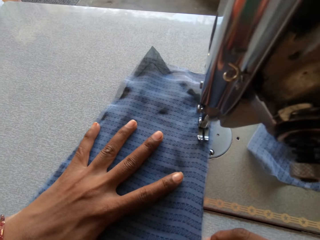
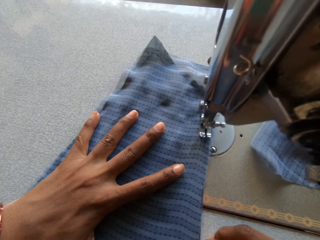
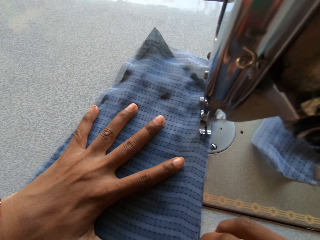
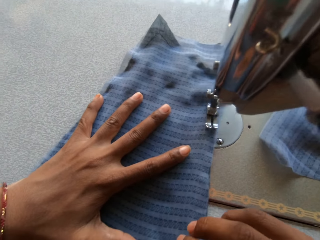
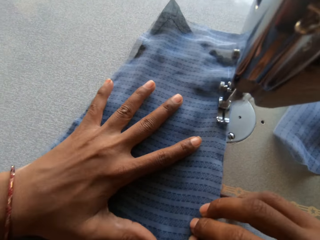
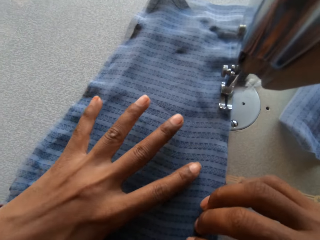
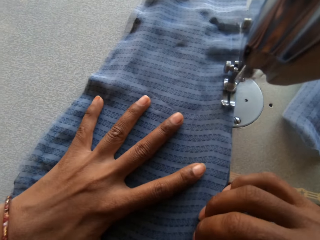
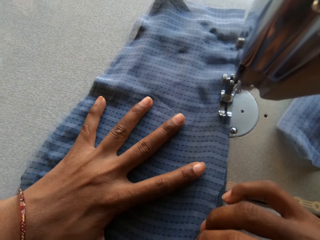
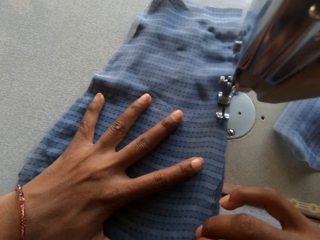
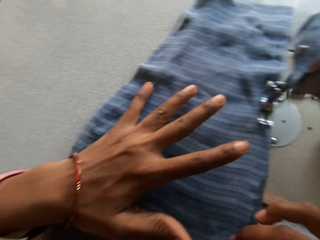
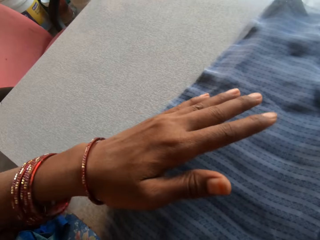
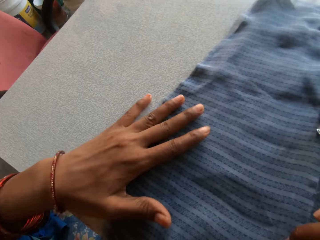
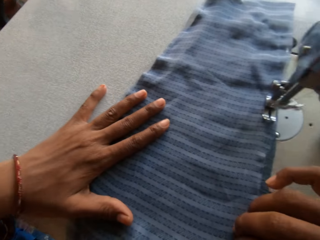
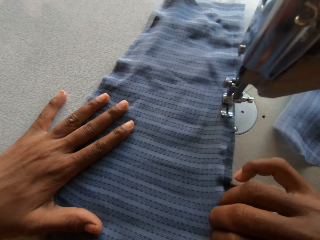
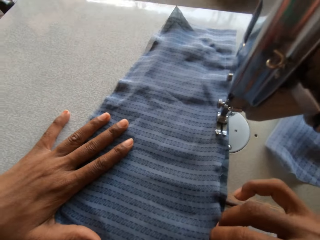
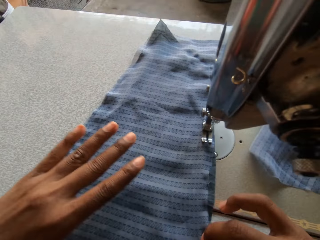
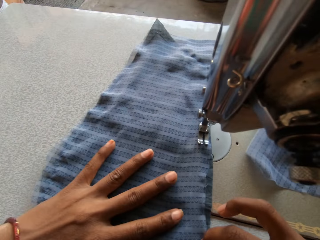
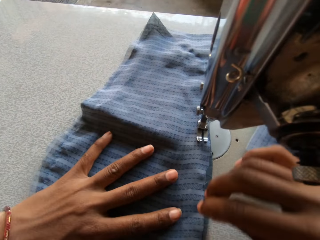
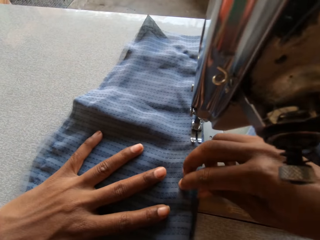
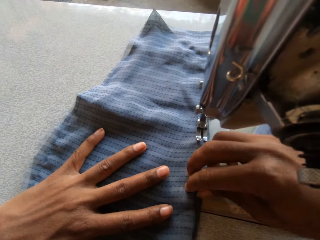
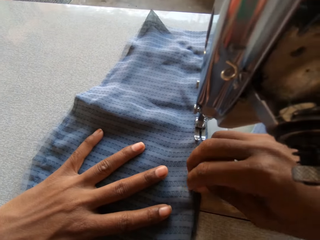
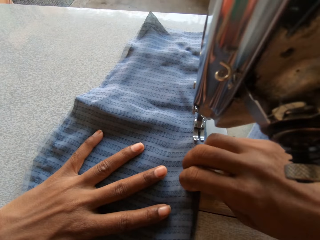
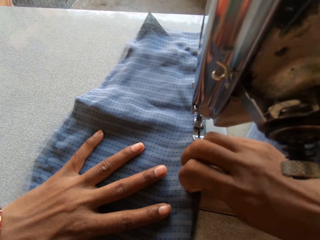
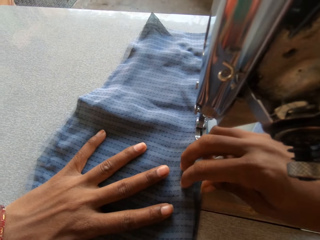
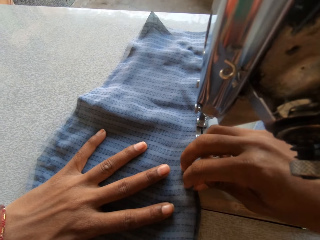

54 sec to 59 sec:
The camera wearer straightens the piece of cloth. They sew the piece of cloth. They straighten the piece of cloth.

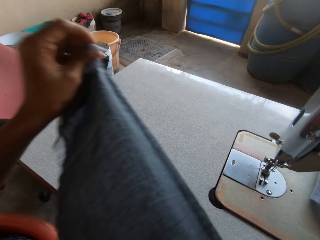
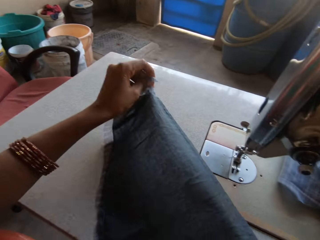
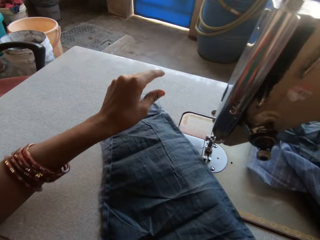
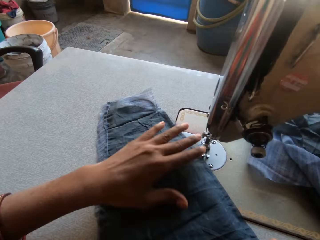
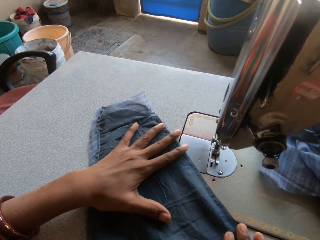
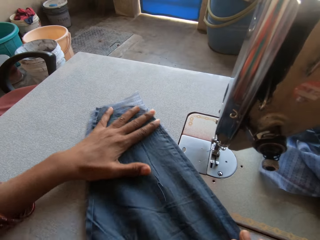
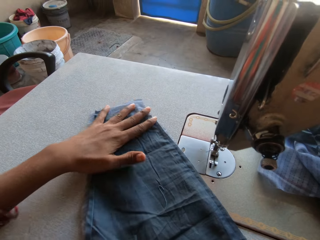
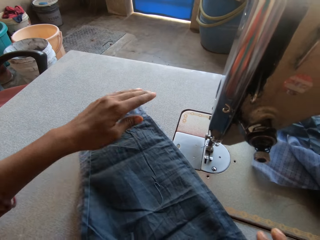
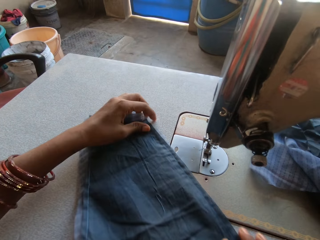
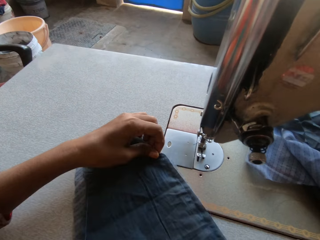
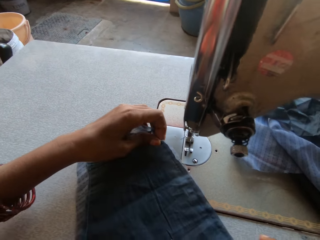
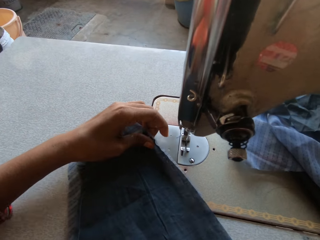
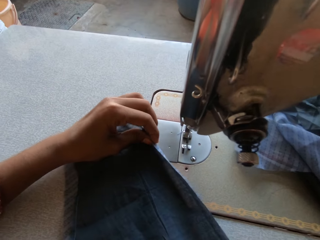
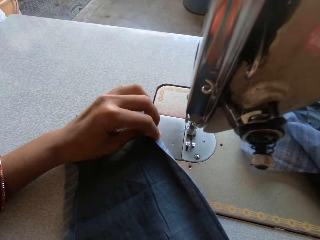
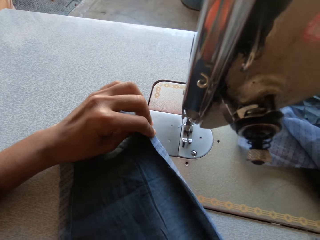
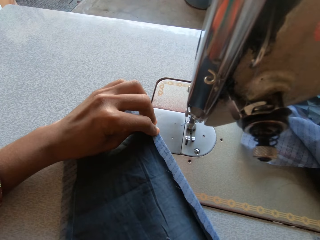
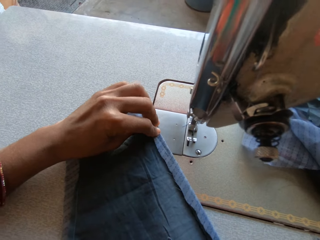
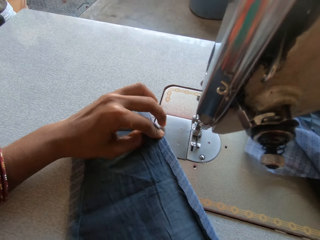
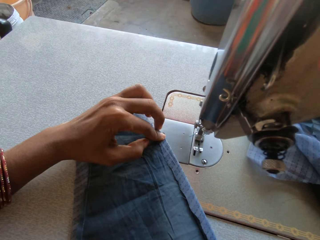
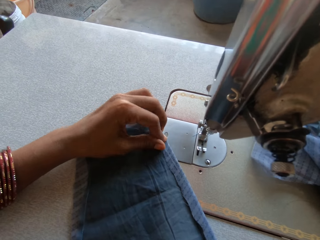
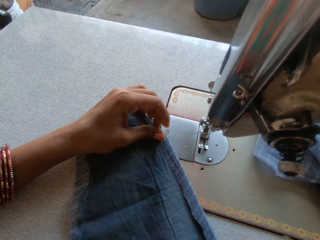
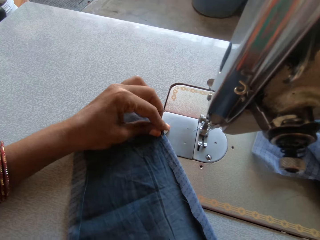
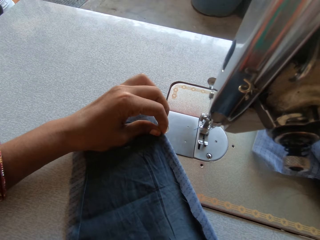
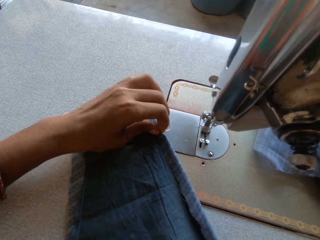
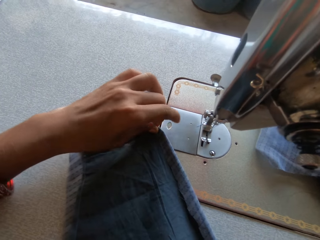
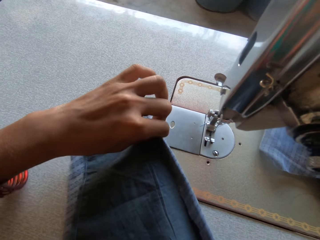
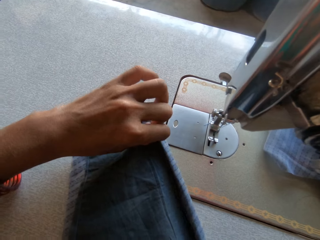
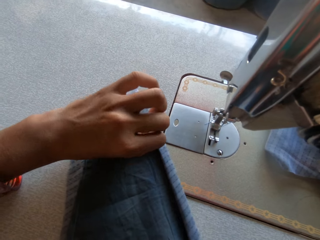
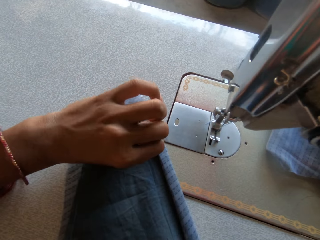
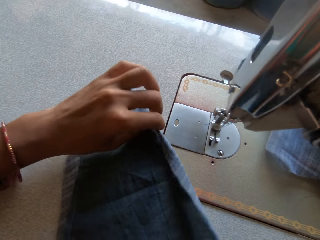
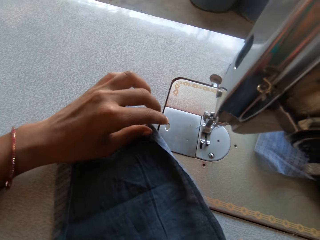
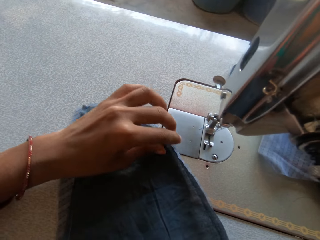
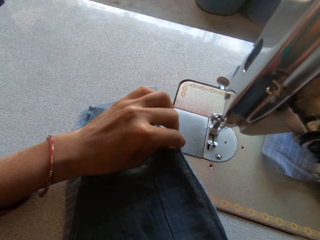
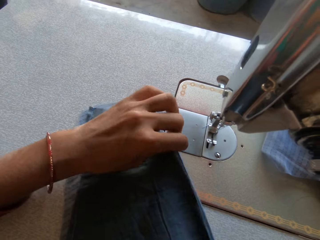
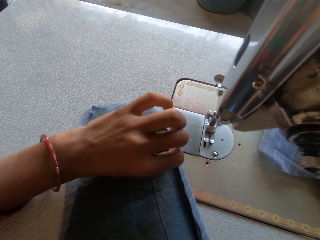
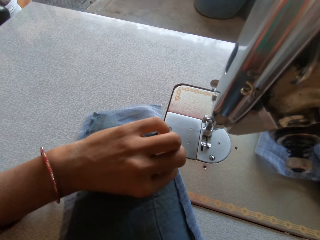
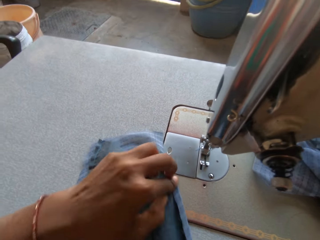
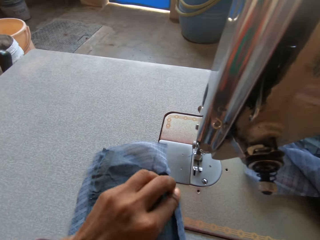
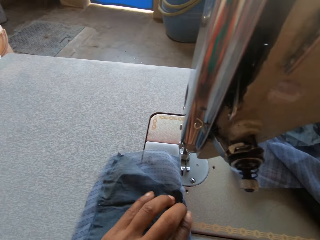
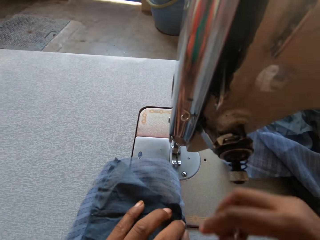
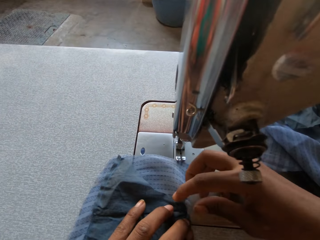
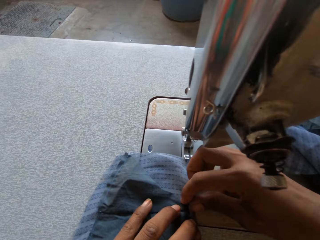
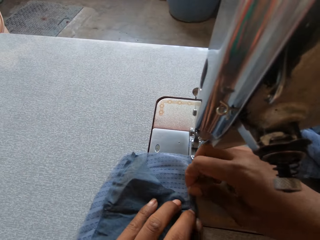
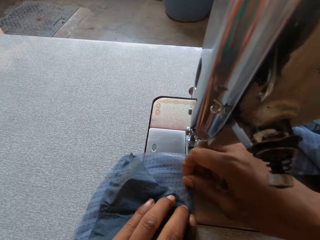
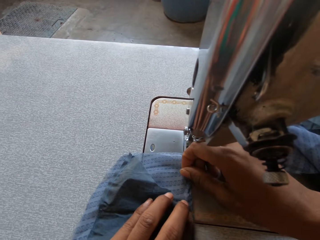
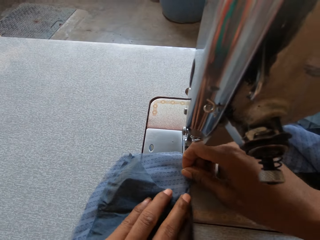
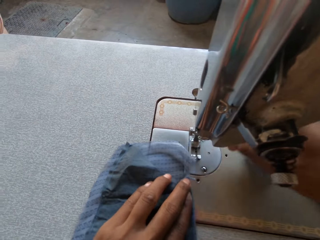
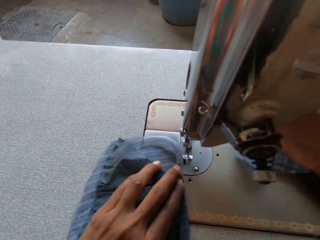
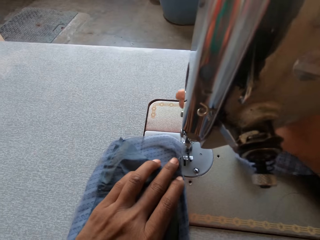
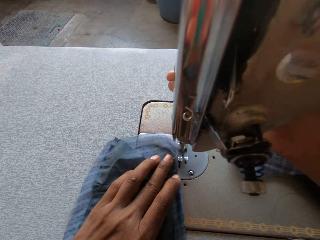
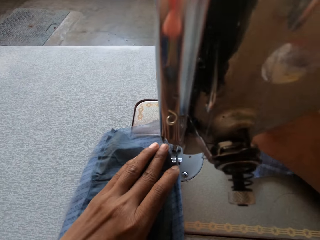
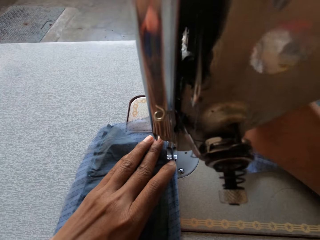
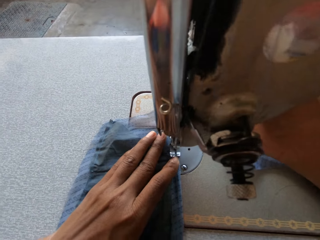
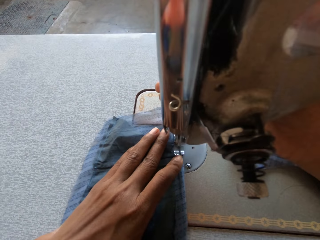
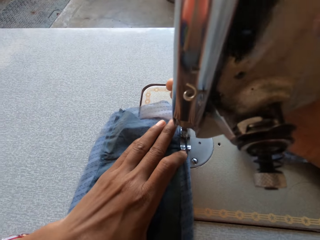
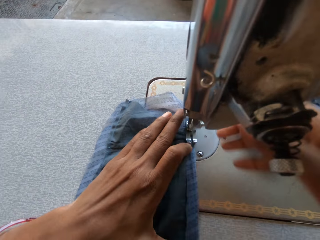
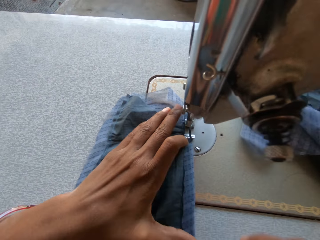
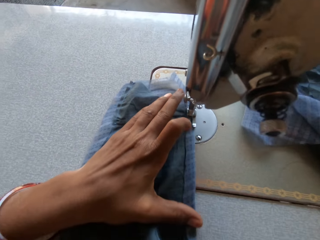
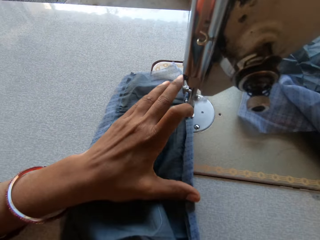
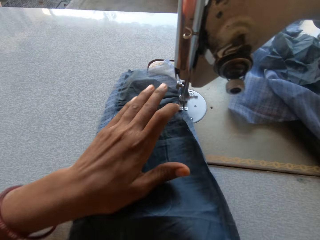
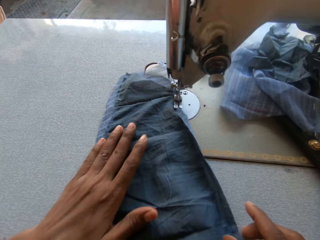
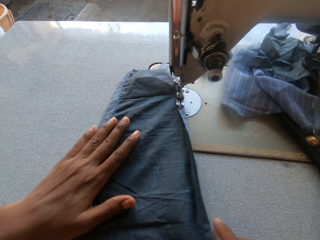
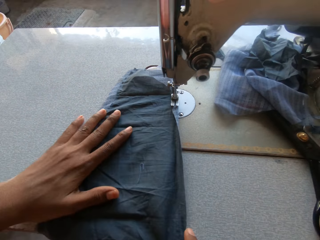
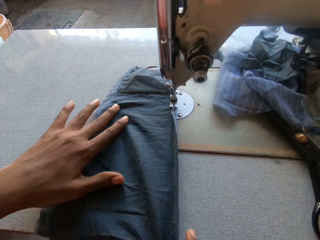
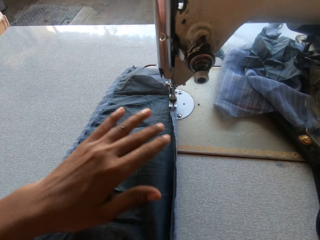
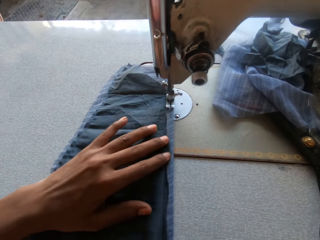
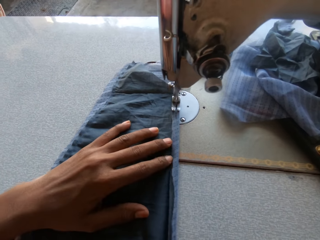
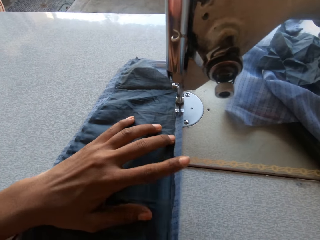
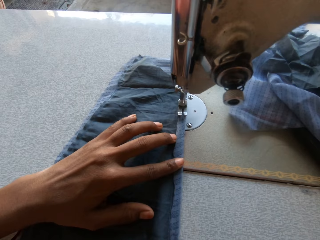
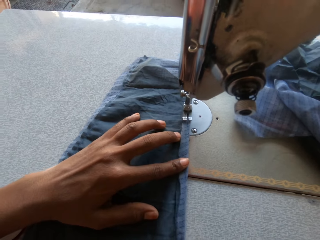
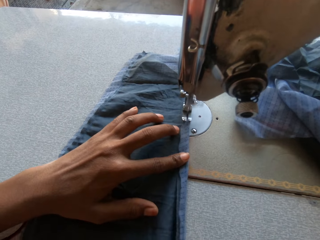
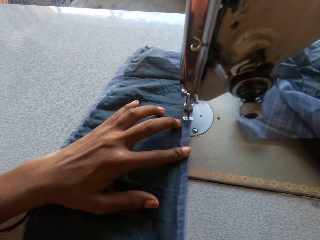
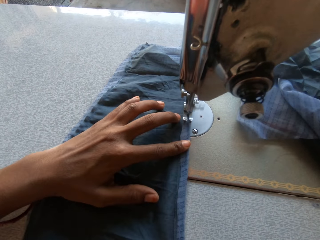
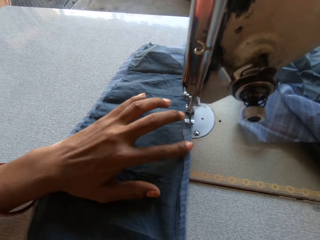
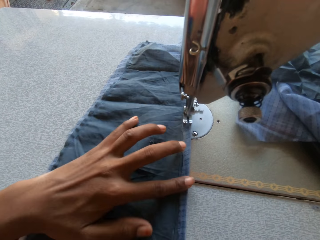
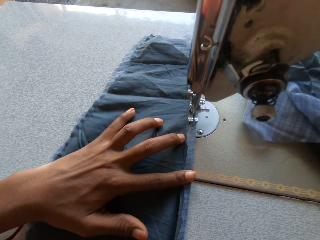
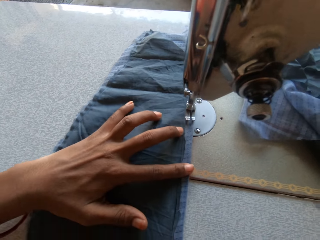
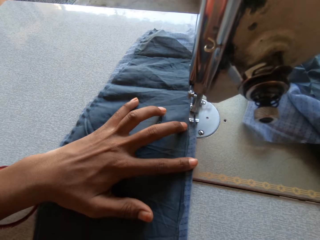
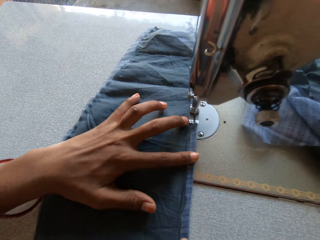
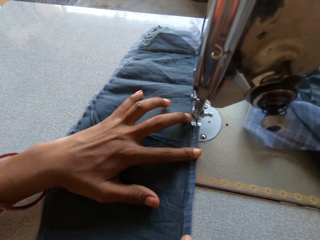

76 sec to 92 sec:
The camera wearer turns the piece of cloth. They fold the cloth with both hands. They sew the cloth with the sewing machine.
